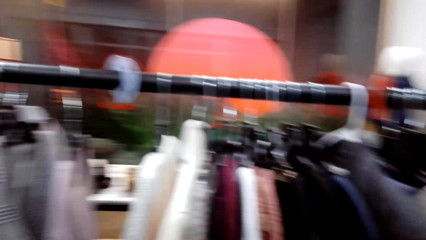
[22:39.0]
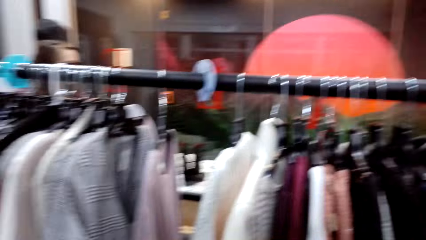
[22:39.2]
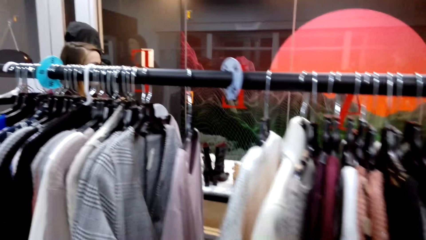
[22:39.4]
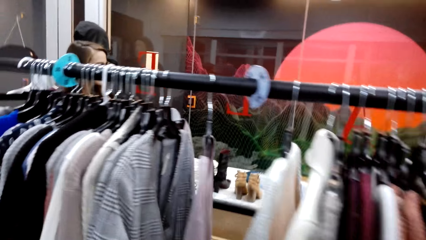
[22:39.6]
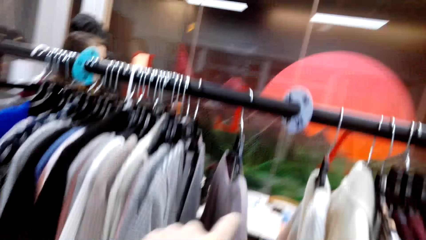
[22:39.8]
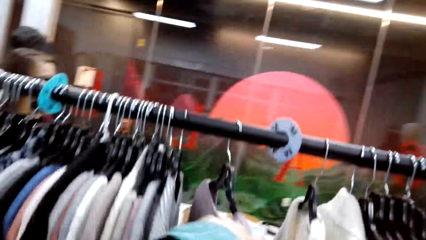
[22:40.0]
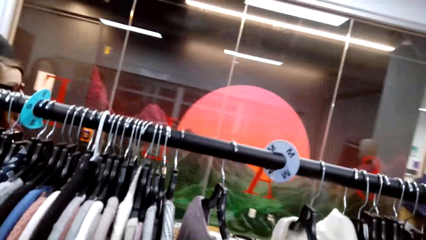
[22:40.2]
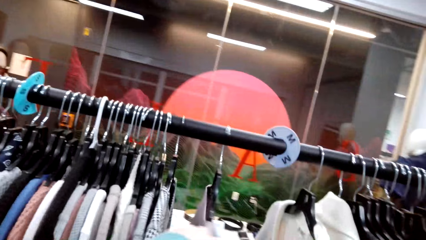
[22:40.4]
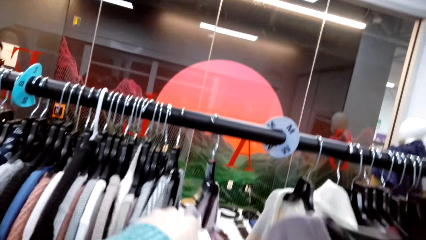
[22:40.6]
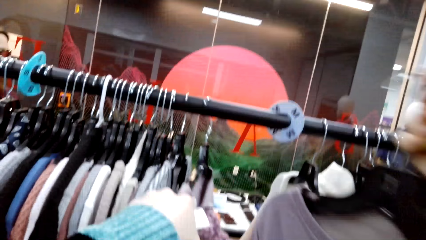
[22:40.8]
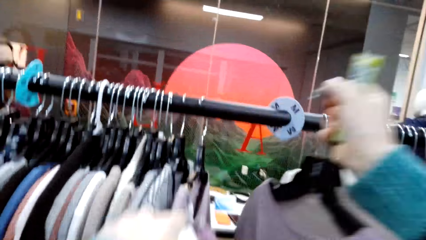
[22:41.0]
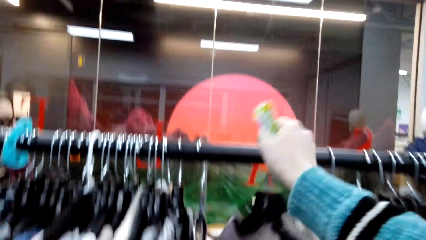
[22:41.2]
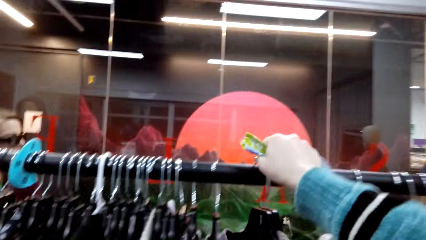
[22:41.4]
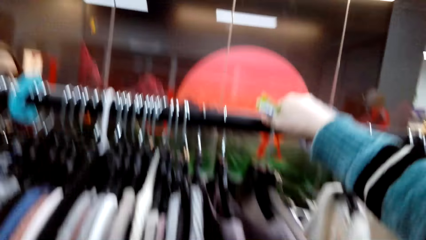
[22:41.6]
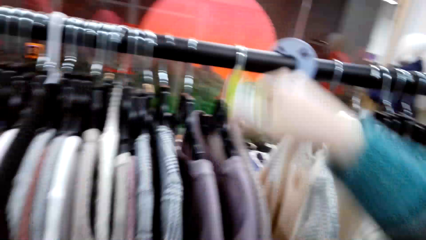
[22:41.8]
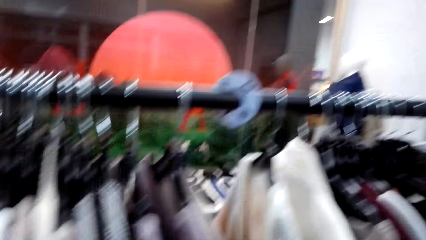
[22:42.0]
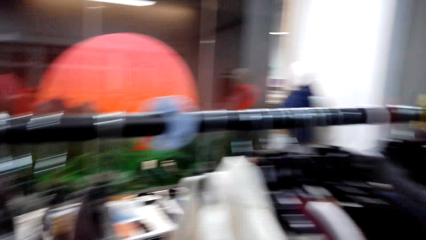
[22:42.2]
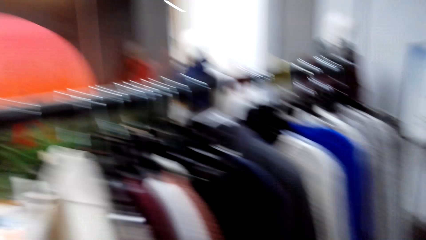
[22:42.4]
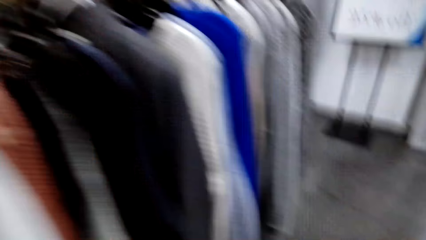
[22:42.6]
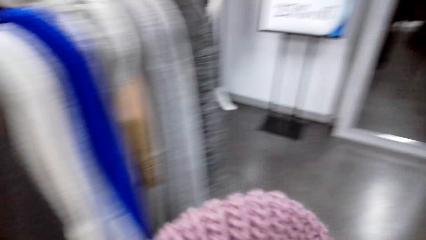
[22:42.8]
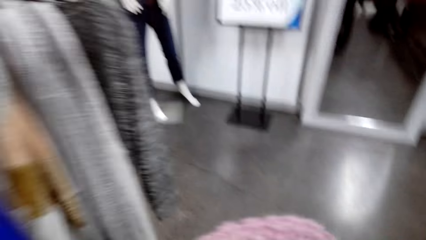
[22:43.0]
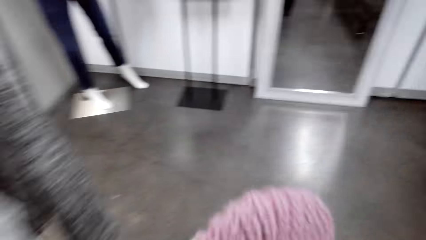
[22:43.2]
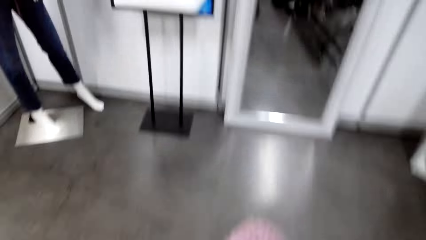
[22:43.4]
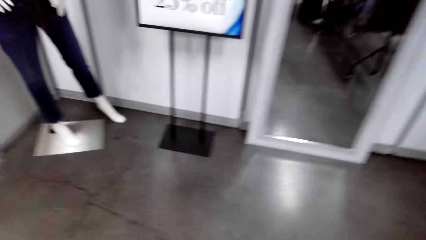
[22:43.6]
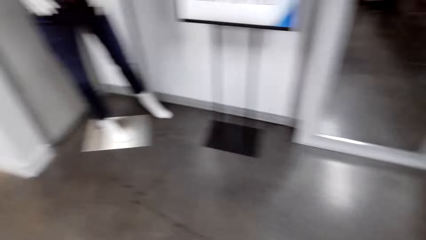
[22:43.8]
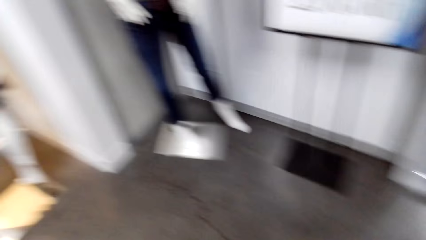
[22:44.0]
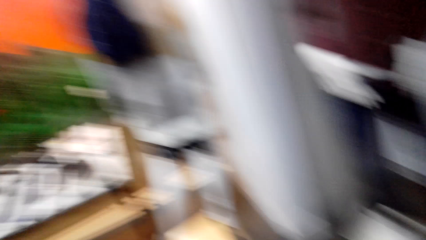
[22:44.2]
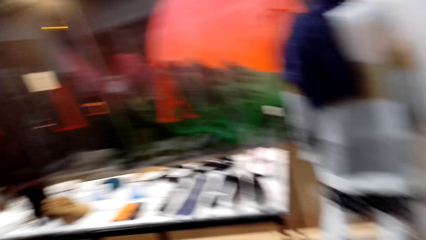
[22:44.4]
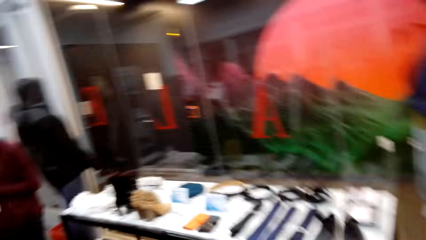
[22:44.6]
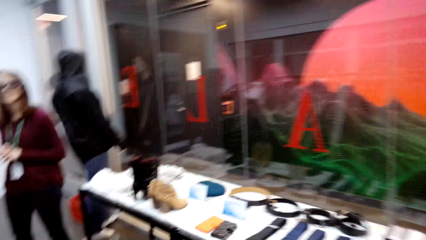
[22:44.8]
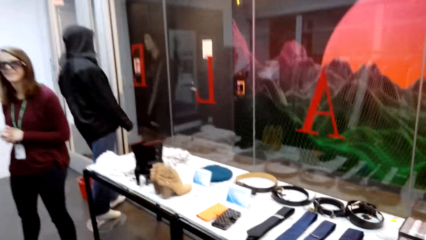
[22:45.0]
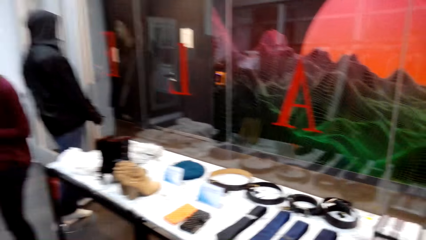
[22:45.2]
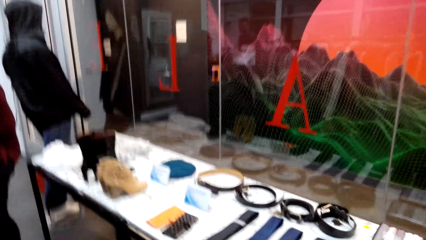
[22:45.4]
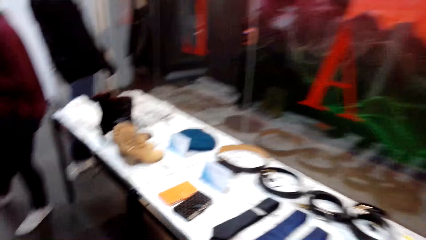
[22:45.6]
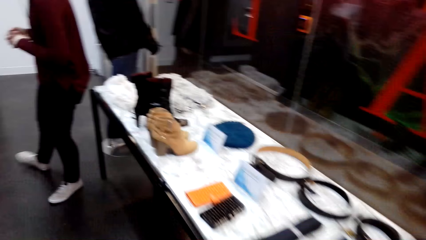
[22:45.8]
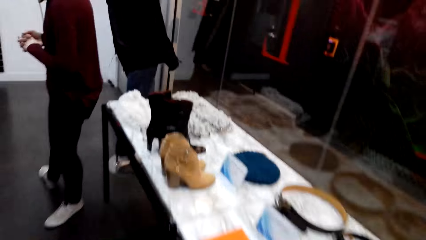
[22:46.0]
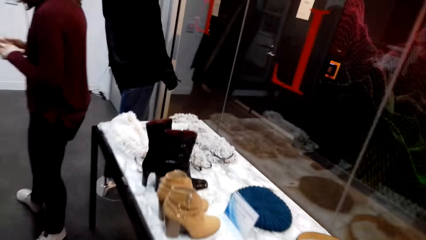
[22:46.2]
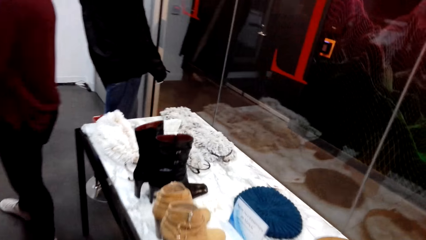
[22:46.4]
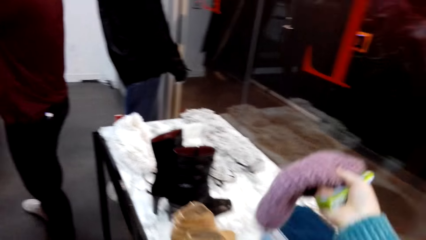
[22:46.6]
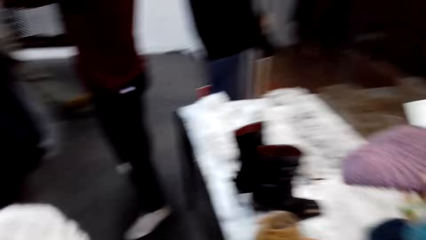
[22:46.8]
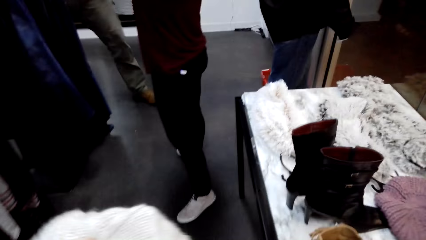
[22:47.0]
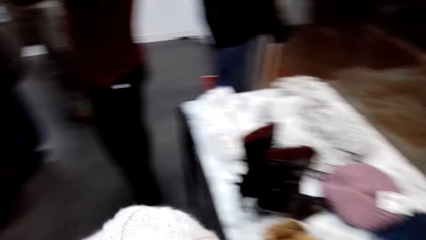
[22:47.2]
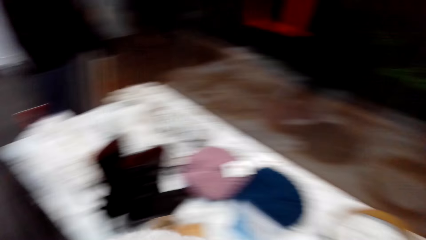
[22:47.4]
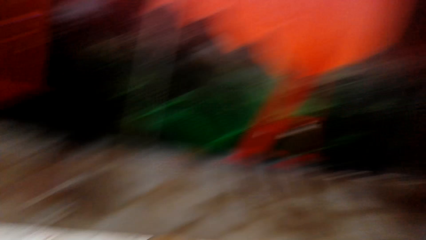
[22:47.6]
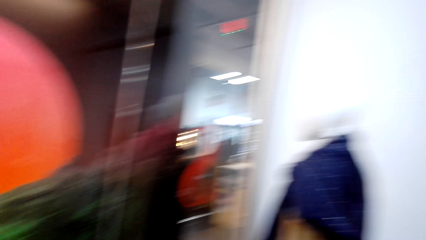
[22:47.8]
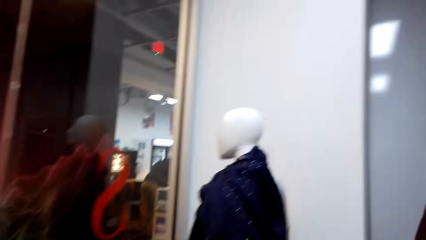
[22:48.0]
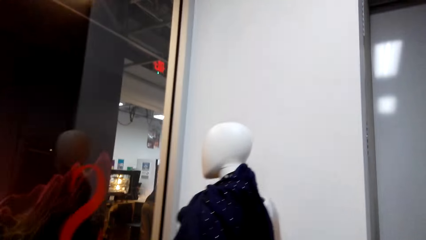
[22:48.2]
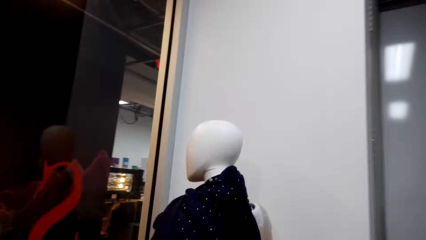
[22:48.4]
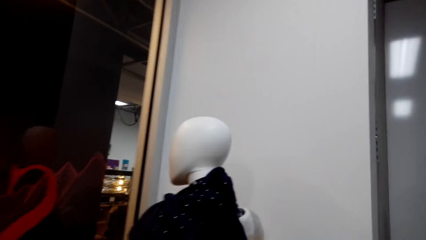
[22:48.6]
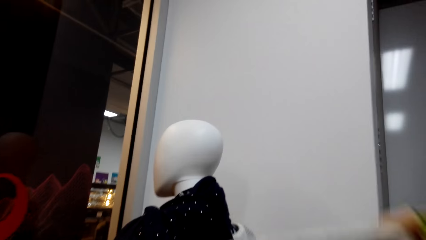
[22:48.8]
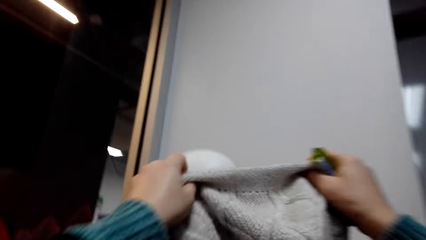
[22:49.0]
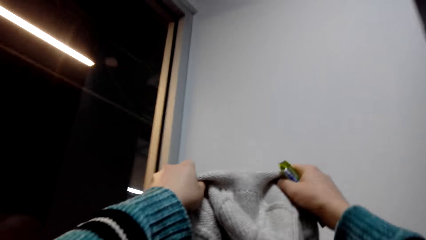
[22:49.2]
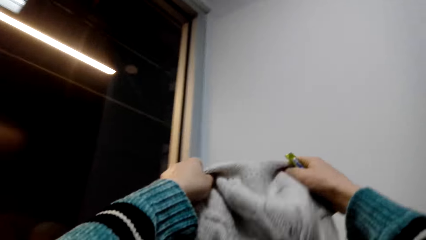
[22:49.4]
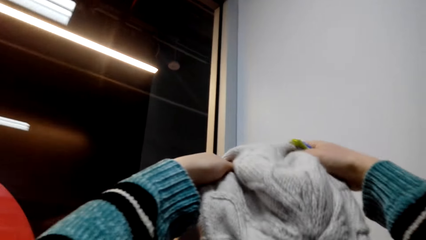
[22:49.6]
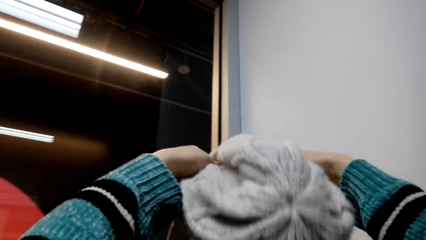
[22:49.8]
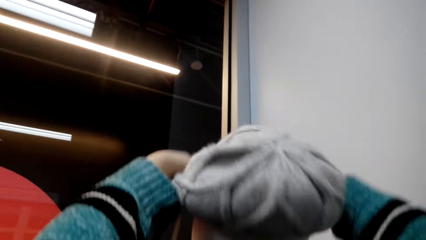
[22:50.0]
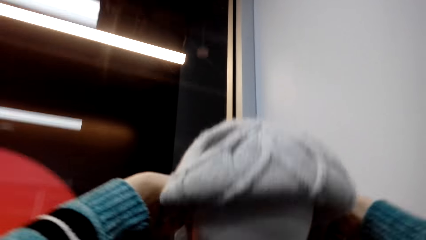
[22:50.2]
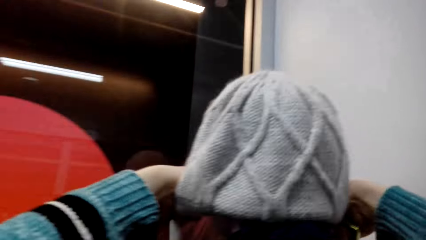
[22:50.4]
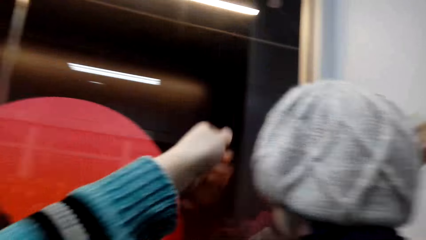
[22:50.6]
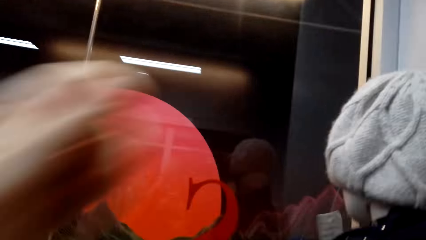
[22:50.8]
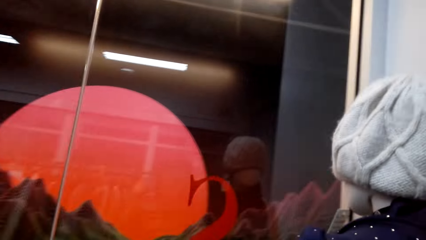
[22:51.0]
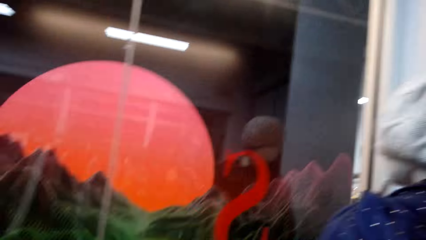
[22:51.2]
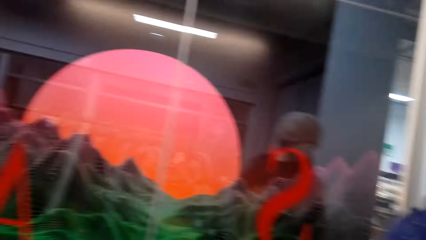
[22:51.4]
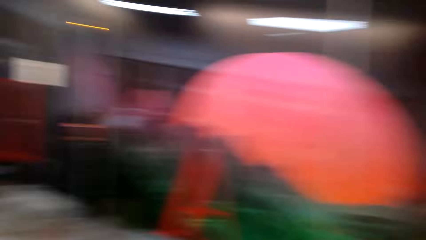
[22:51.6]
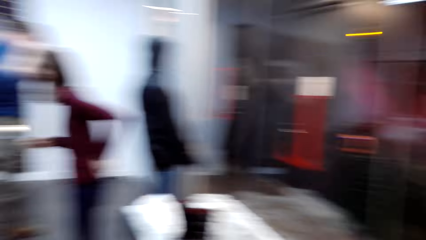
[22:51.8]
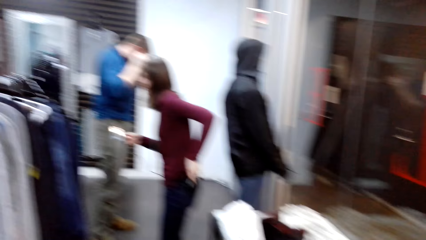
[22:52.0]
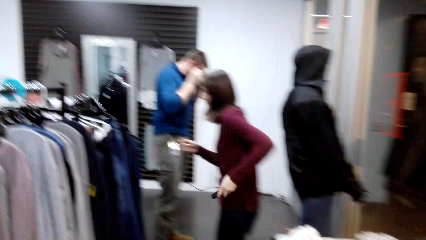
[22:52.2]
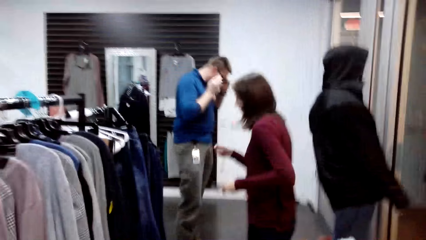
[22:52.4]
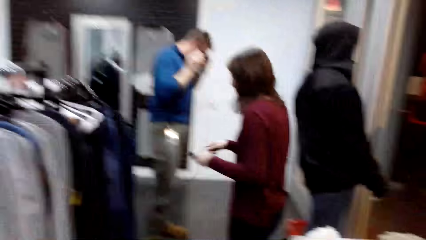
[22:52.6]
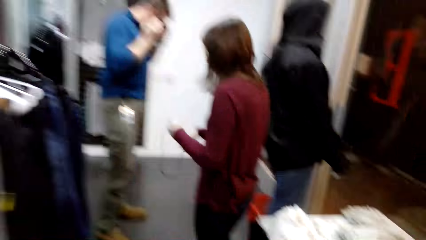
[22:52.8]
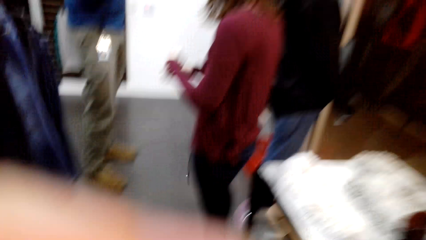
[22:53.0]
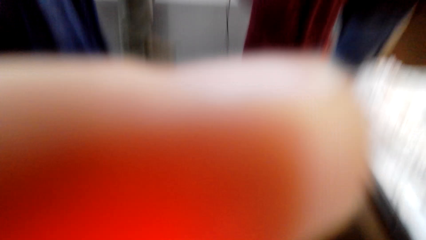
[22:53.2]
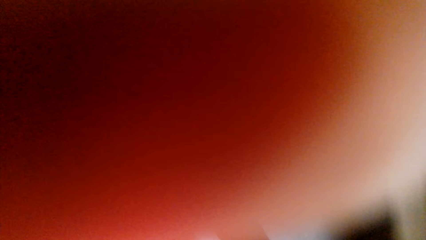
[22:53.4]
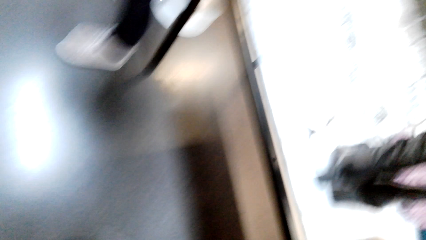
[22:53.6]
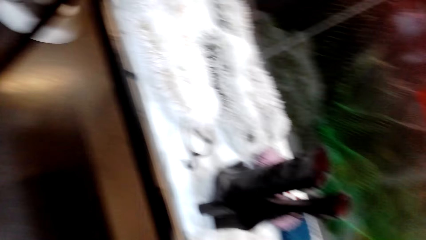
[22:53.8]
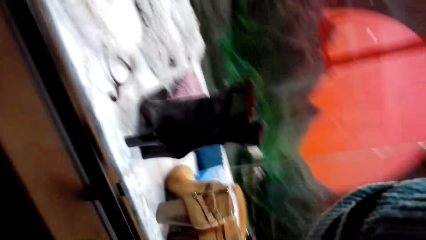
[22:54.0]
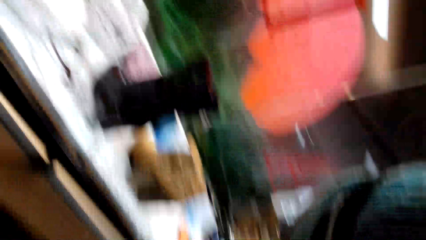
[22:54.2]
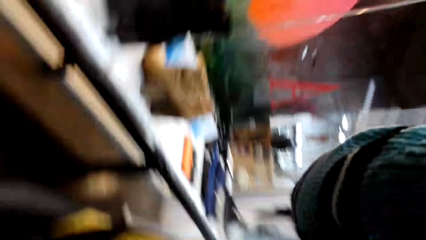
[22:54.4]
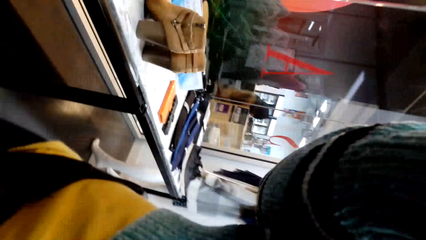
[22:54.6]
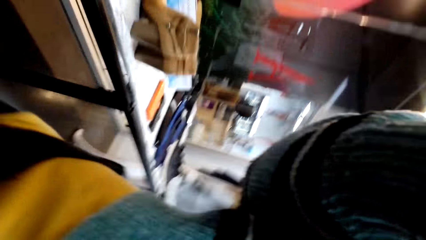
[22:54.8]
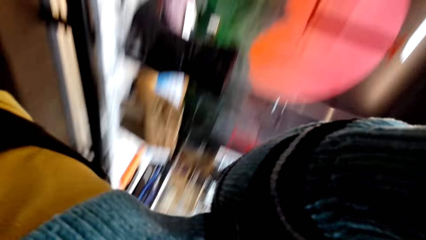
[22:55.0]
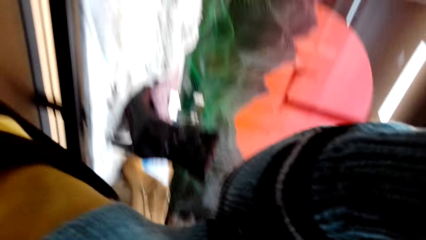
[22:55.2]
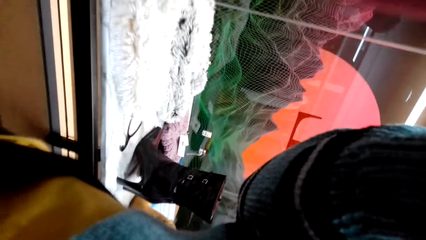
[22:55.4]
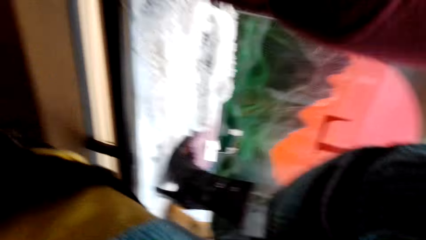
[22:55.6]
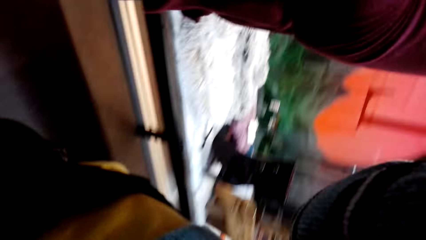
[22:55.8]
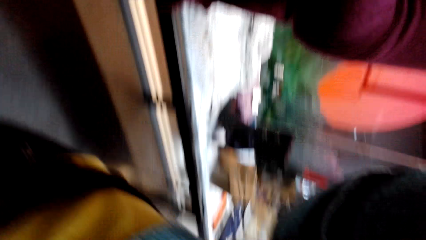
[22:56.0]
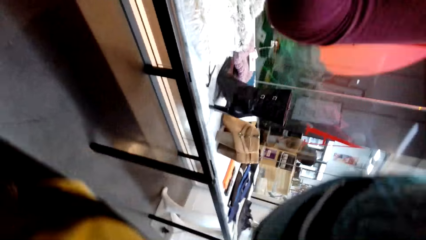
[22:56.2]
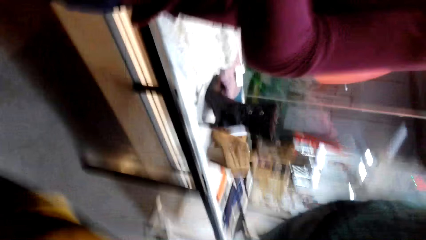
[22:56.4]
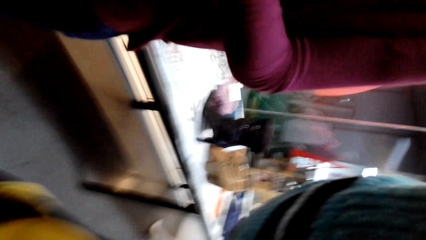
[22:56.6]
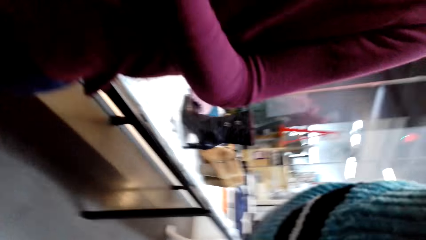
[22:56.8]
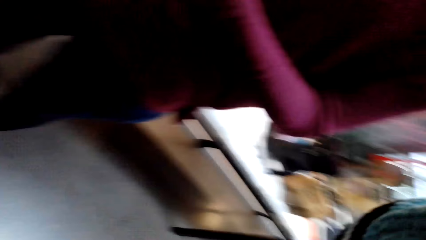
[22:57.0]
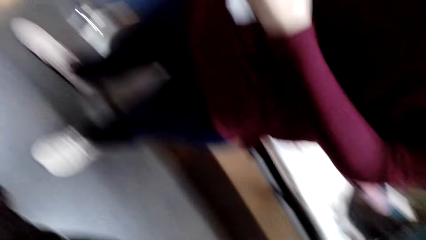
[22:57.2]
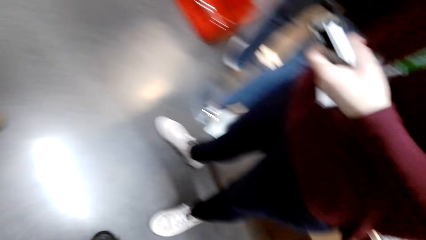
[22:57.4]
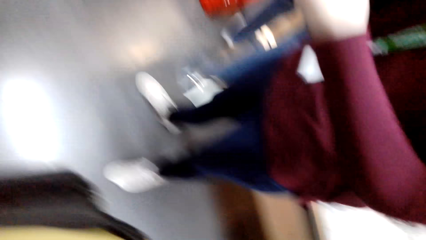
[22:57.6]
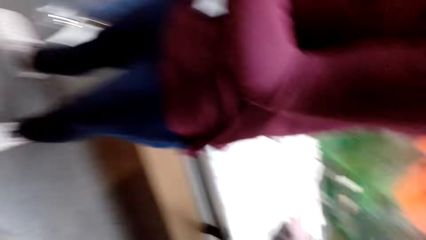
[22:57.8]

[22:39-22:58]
The camera wearer puts the sweatshirt on the clothes rack. They walk around the store. They talk. They throw the hat crochet on the display. They put the woolen hat down. They put the hat crochet on the mannequin's head. A lady holds a gadget. The camera wearer looks around. They remove the camera. They adjust the camera. They hold the camera. They move the camera around.
